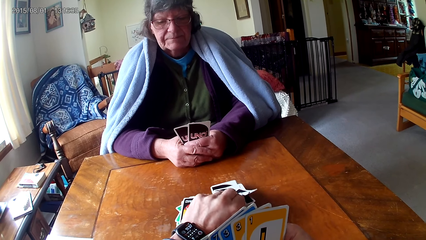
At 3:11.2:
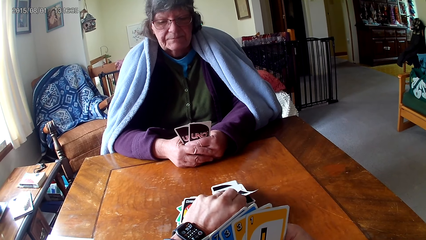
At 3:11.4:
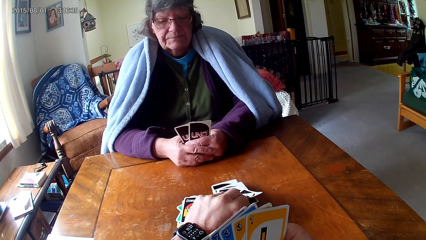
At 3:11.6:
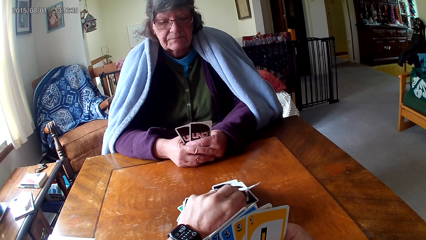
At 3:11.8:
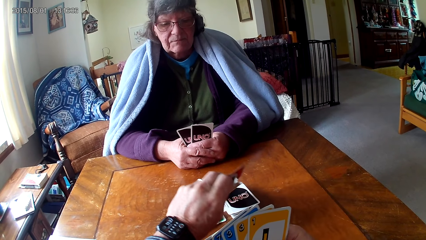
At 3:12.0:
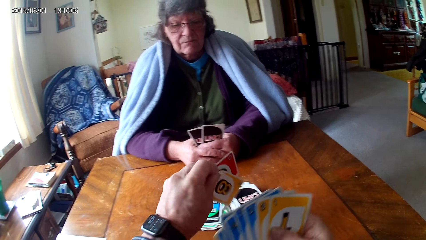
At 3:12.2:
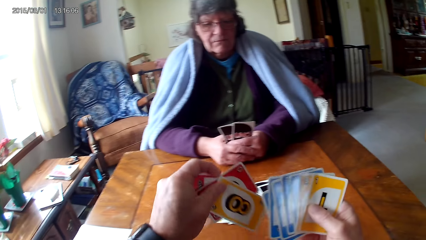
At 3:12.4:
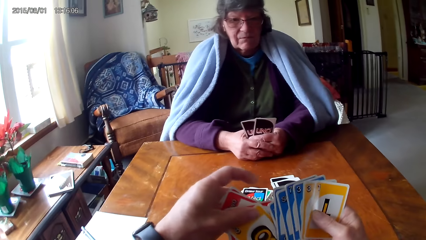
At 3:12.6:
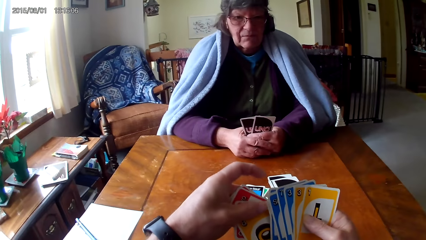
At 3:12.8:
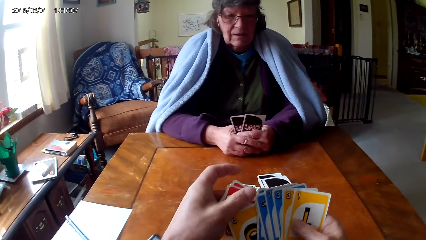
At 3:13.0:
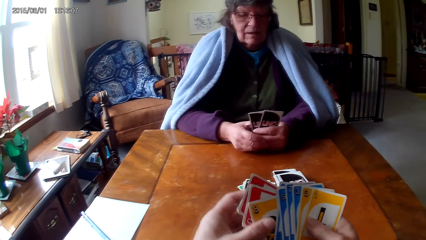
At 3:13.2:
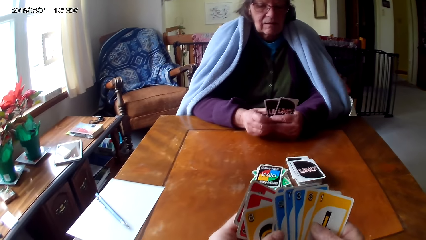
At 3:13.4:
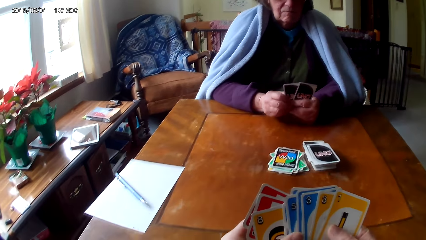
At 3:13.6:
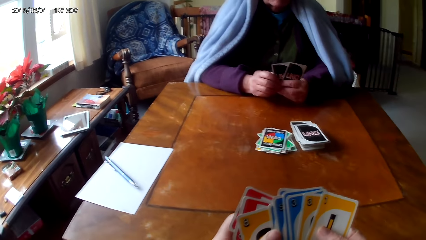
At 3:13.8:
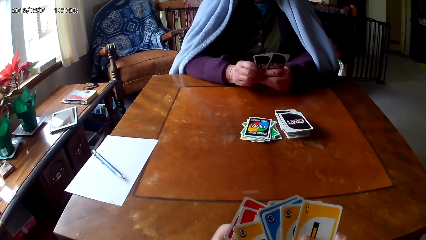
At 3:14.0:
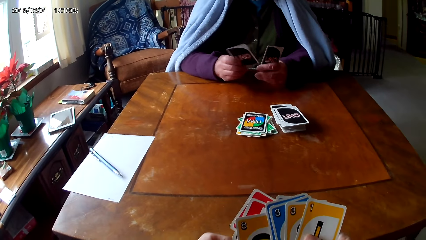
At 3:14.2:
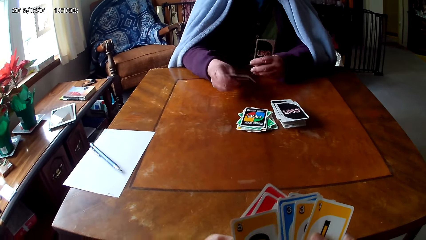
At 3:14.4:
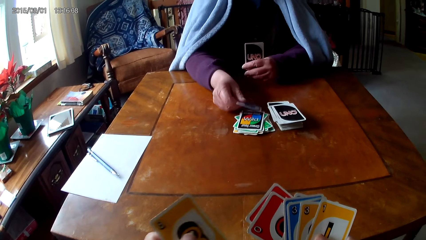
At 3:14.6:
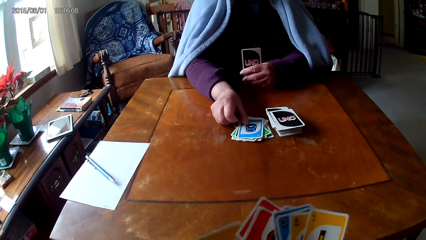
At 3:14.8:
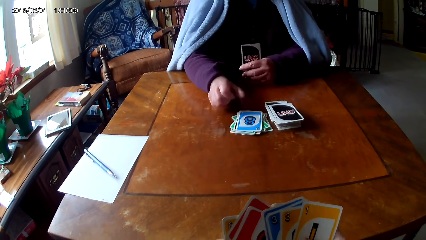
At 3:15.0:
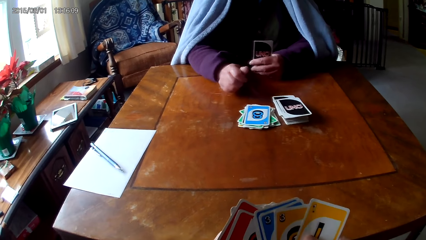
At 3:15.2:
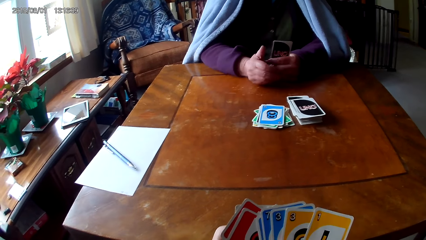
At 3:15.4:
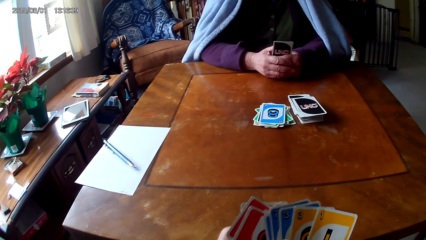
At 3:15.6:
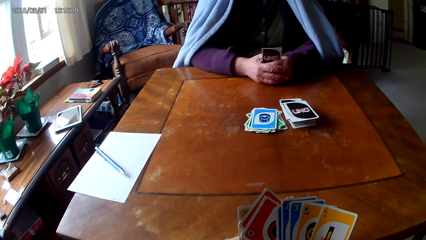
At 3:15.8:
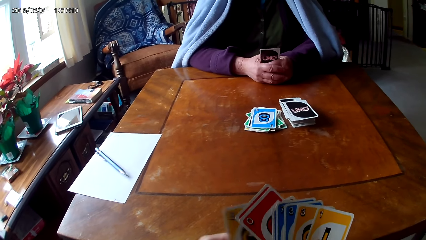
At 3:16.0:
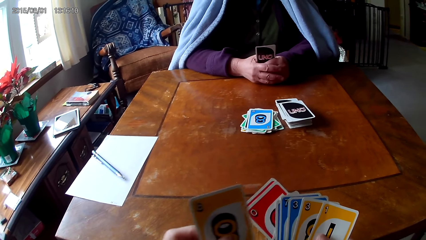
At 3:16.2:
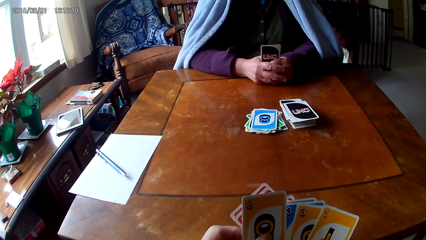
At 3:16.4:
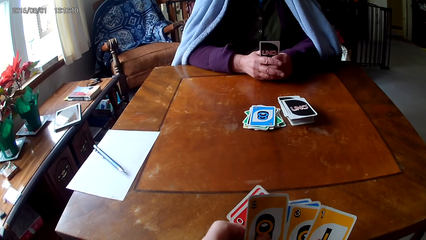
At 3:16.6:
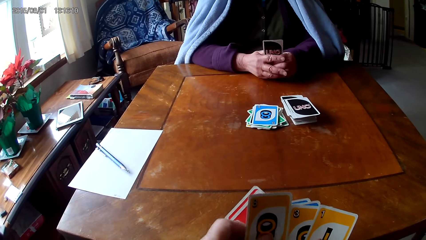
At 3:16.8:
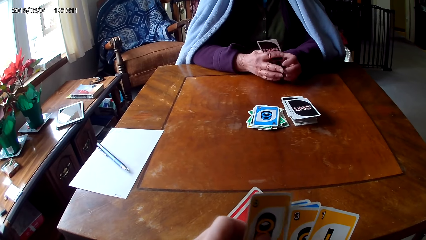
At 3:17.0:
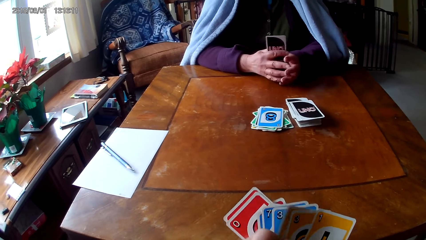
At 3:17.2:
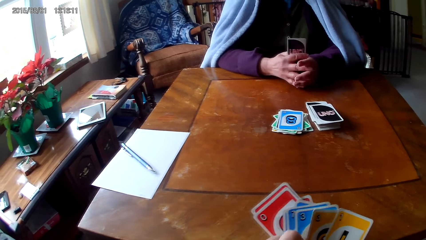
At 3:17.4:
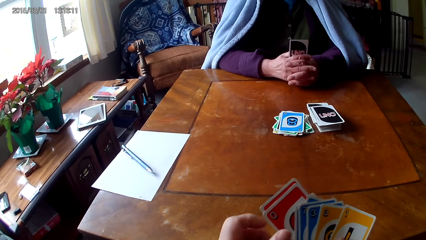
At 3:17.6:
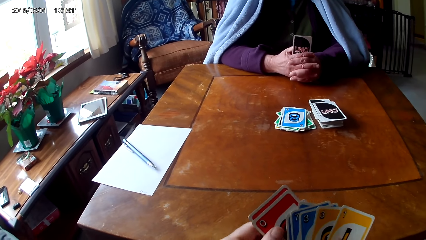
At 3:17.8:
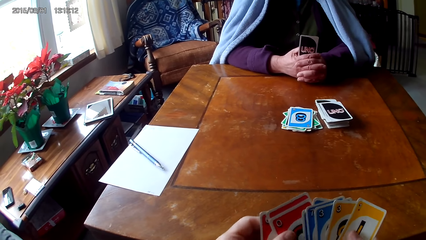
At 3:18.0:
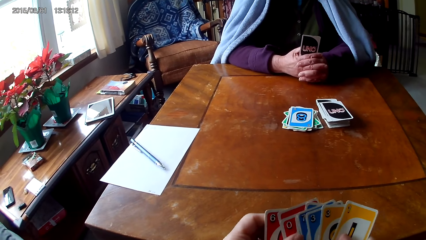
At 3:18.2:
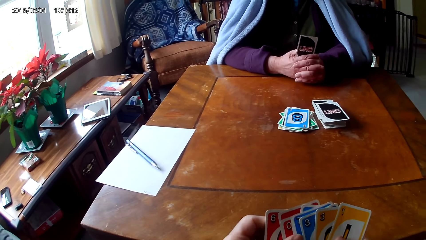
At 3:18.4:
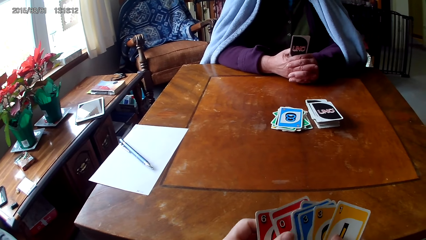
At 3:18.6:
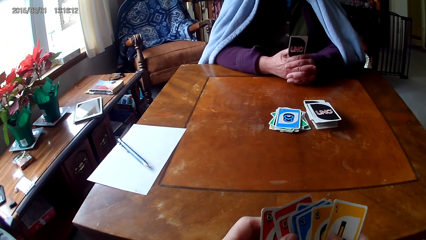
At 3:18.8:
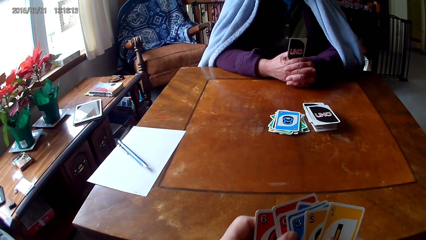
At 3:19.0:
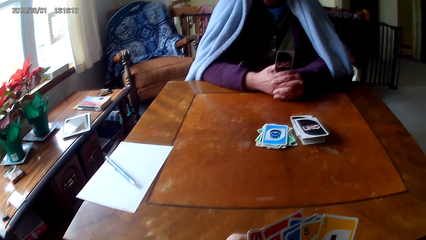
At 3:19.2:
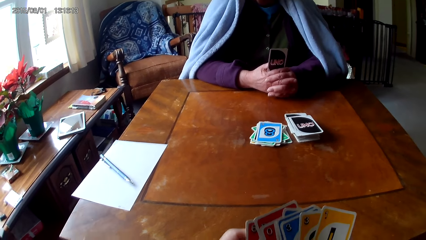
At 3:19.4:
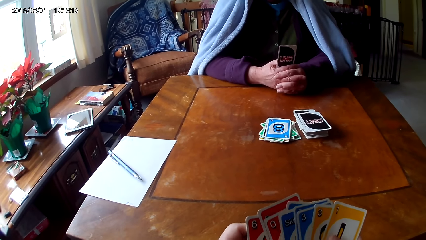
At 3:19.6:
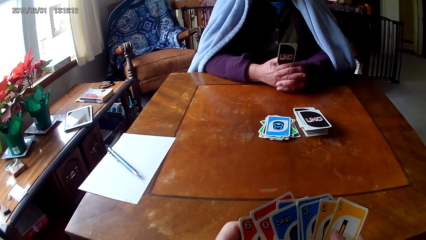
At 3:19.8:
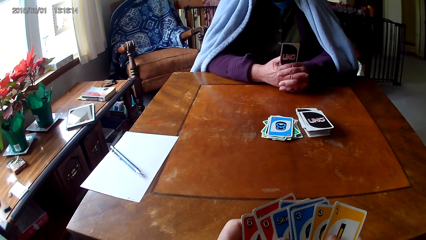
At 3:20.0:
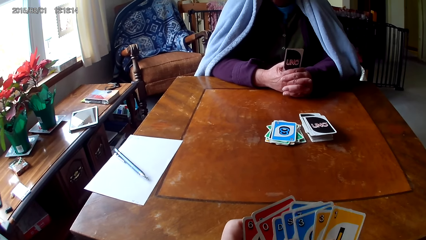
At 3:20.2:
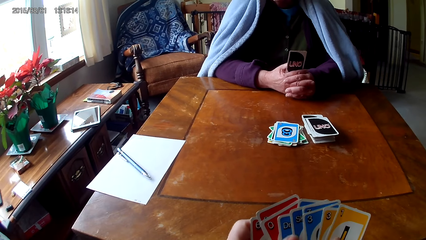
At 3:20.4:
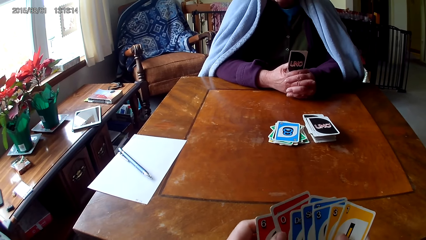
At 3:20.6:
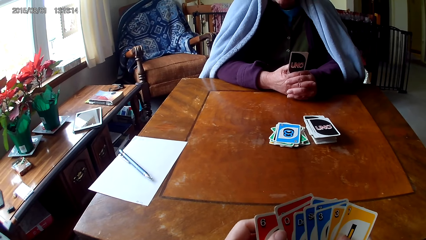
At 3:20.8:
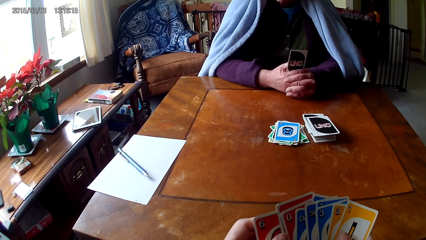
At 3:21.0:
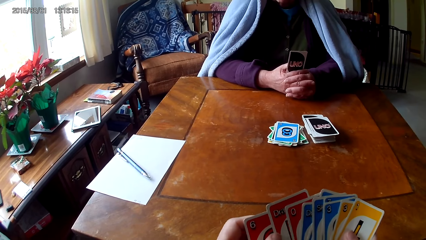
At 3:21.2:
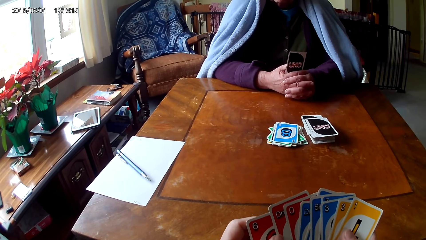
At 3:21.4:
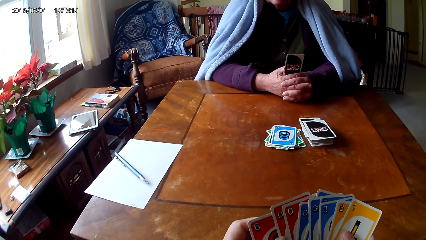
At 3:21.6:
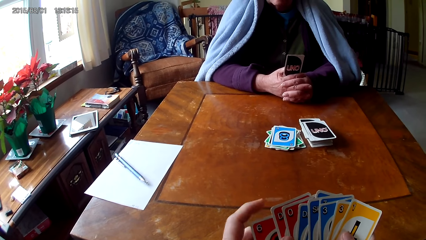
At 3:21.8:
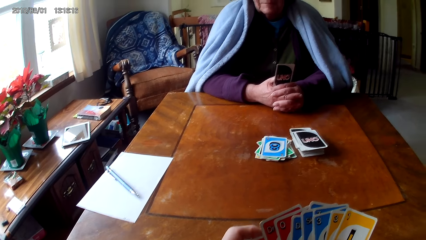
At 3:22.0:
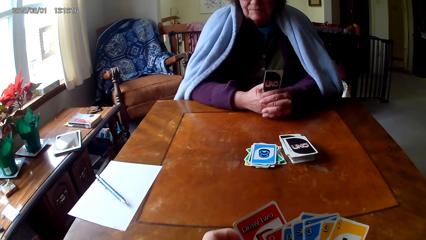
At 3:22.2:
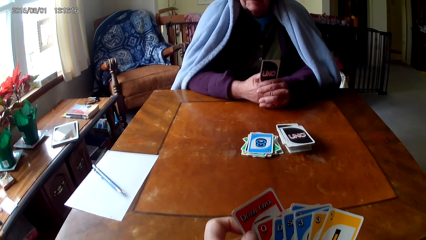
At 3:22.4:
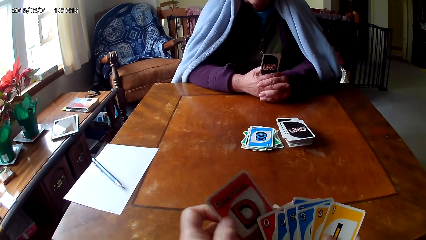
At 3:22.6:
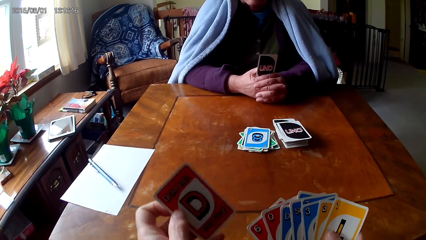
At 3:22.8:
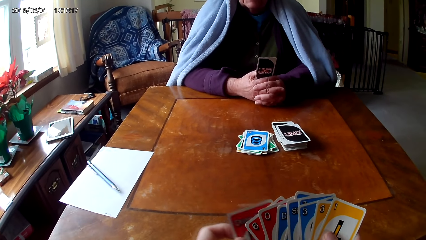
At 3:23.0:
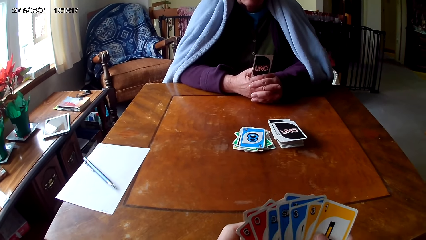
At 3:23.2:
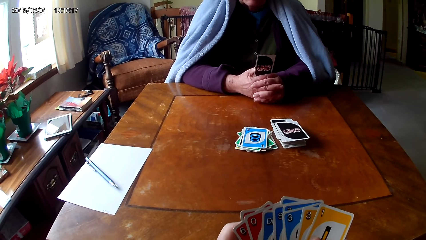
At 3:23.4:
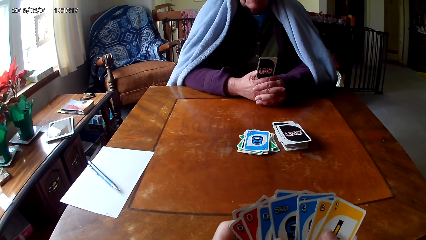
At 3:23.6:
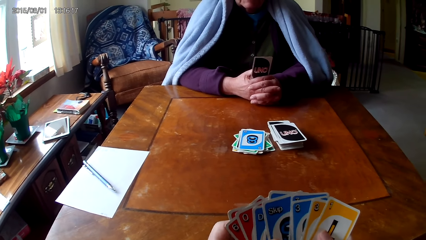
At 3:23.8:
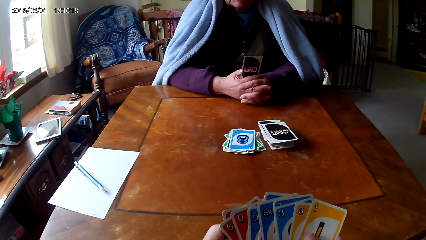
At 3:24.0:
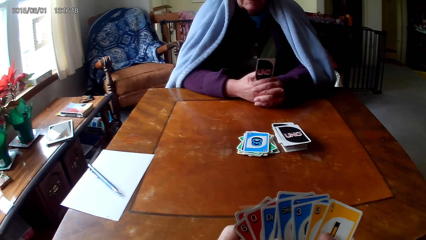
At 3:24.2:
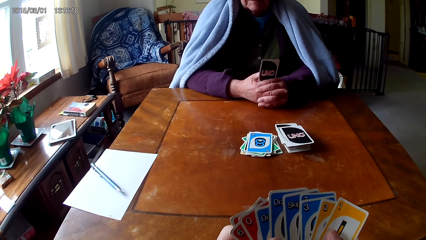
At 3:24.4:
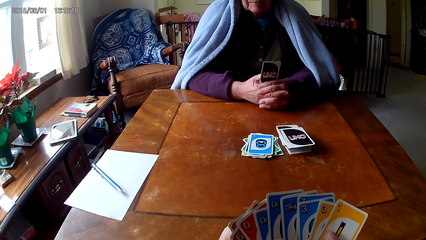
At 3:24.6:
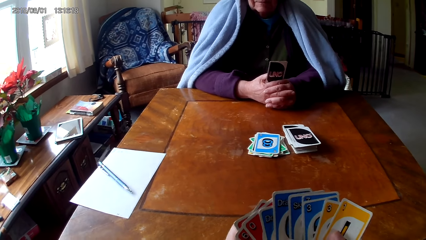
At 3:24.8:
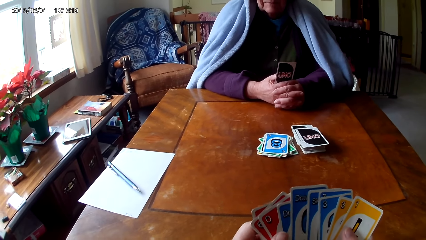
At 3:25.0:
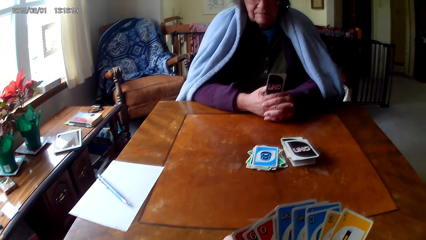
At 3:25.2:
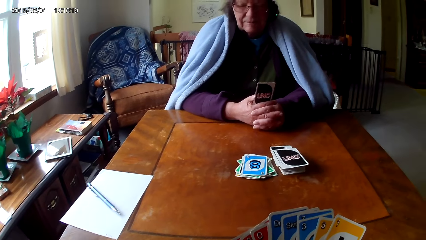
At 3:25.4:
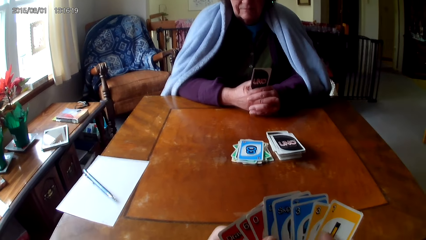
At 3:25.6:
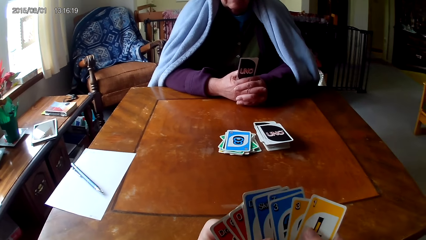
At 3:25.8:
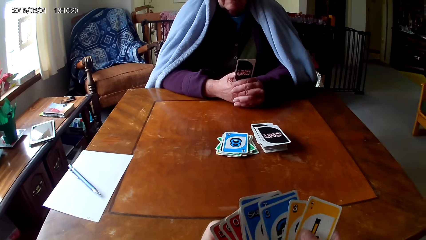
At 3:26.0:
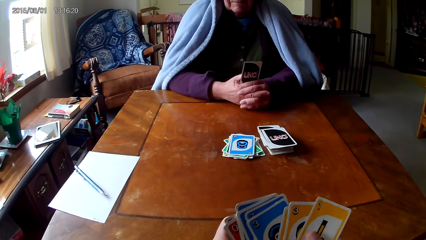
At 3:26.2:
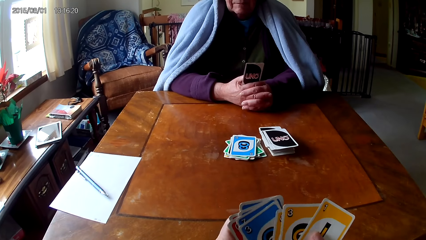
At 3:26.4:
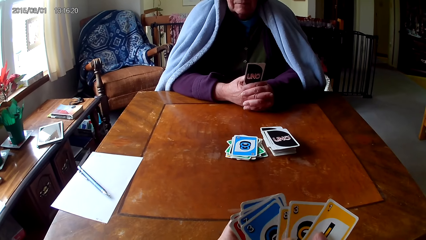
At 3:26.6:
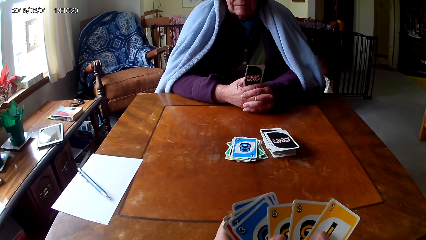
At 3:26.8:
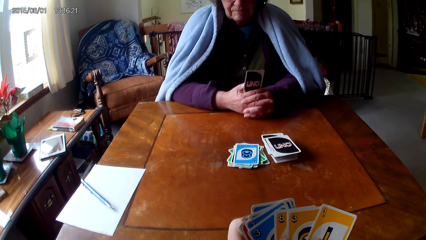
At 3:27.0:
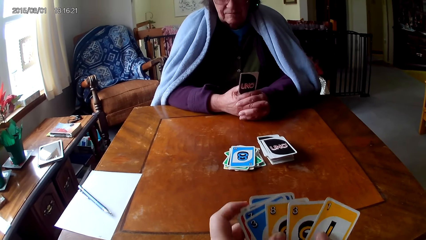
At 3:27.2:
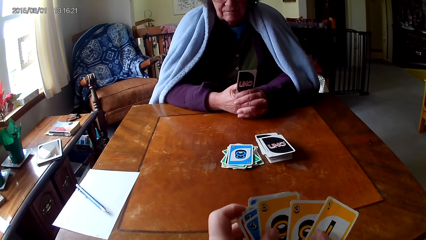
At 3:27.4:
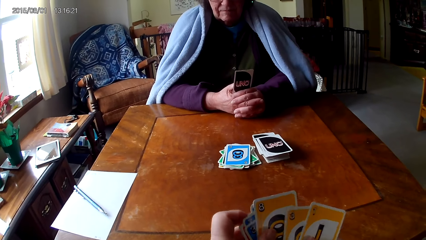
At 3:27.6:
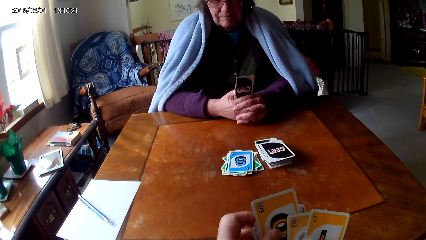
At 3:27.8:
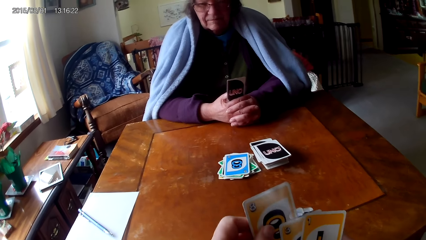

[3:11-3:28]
The camera wearer puts the cards behind the cards, holds the cards with both hands, and picks up a card. A man puts the card on a card on the table. The camera wearer holds the cards with both hands, puts the card between the cards, and holds the cards with both hands. They align the cards.
